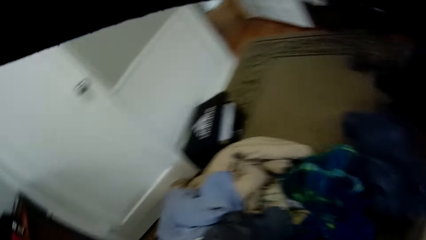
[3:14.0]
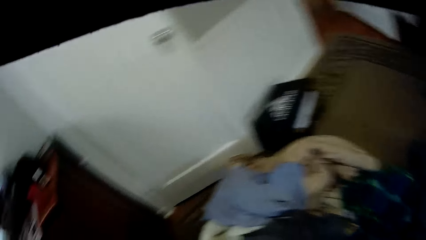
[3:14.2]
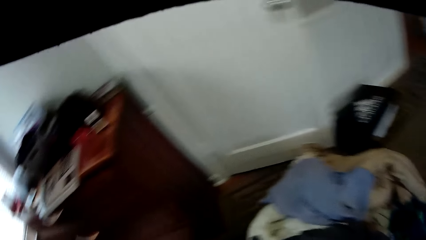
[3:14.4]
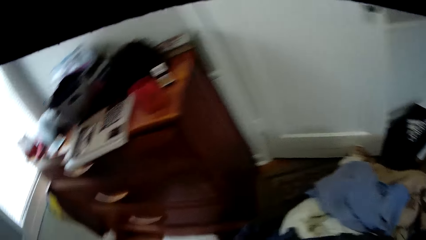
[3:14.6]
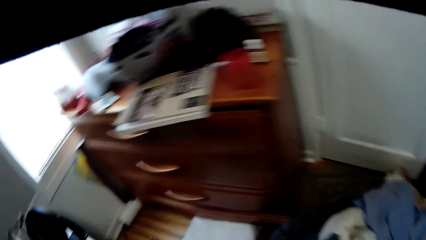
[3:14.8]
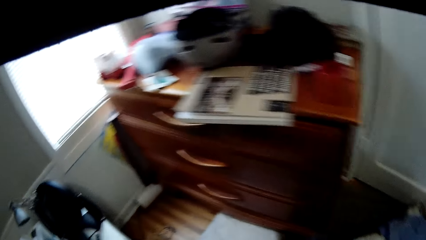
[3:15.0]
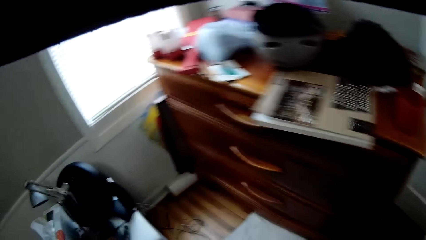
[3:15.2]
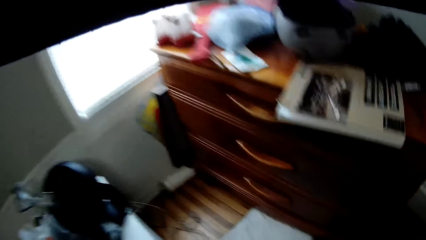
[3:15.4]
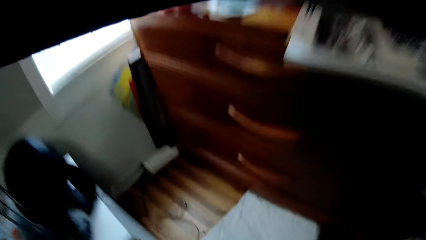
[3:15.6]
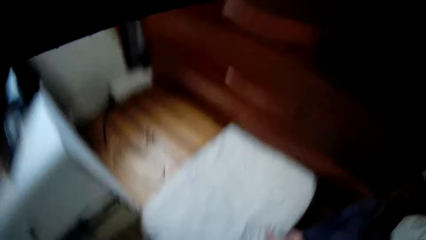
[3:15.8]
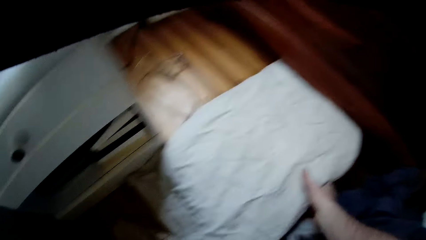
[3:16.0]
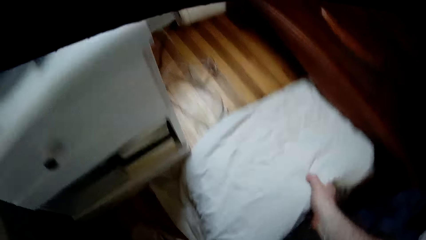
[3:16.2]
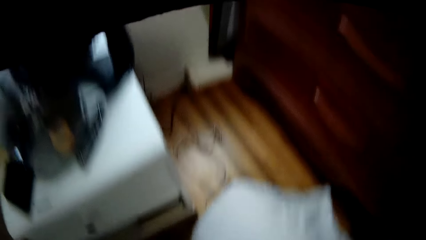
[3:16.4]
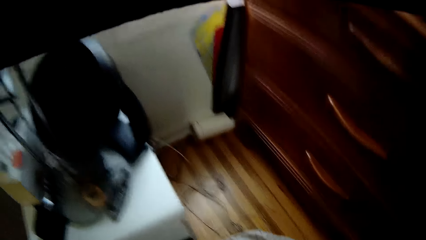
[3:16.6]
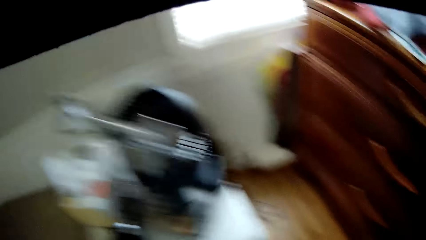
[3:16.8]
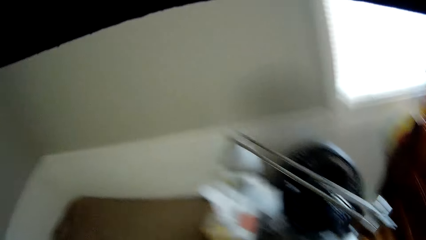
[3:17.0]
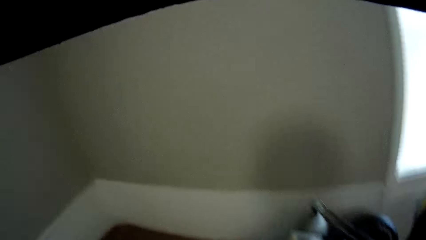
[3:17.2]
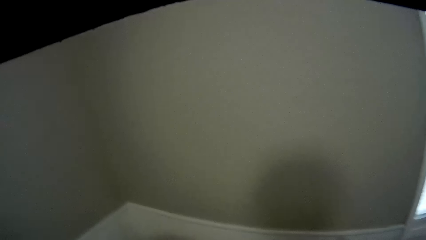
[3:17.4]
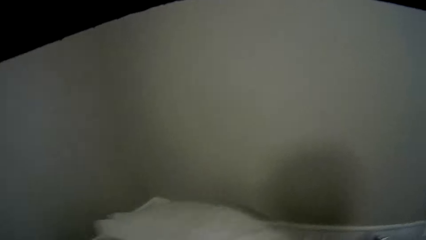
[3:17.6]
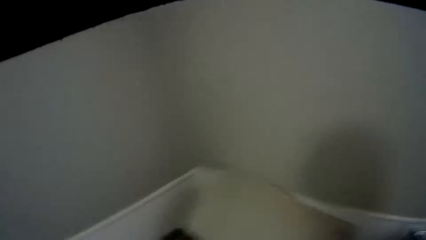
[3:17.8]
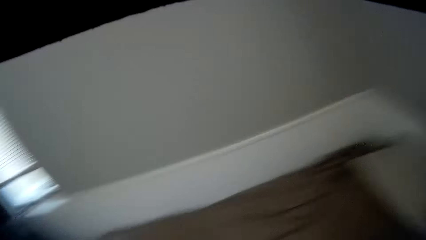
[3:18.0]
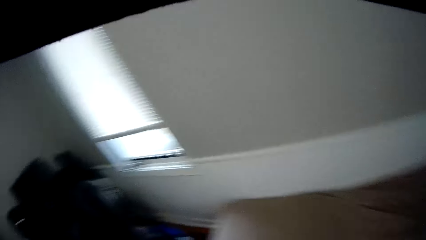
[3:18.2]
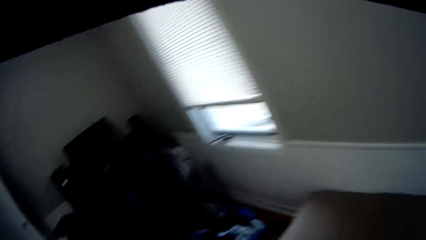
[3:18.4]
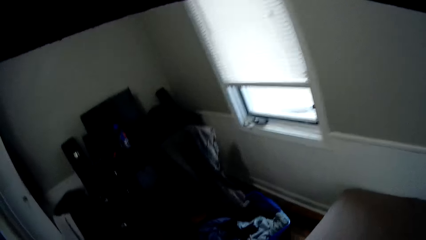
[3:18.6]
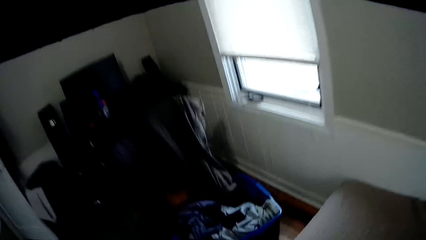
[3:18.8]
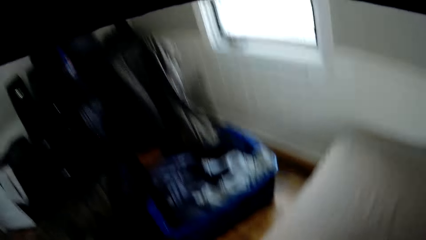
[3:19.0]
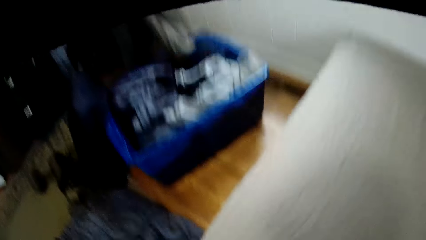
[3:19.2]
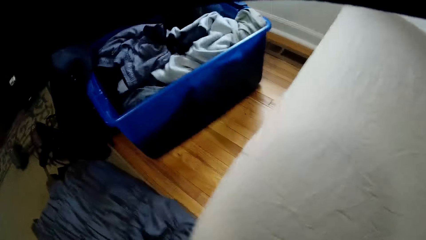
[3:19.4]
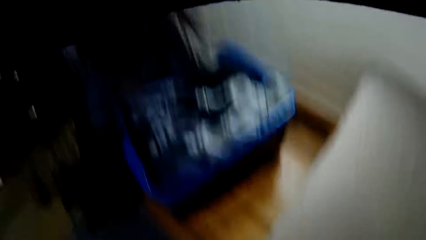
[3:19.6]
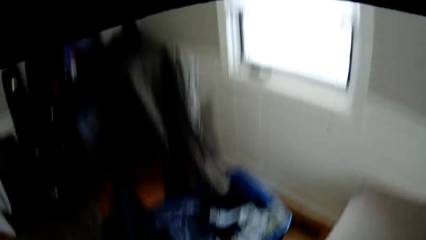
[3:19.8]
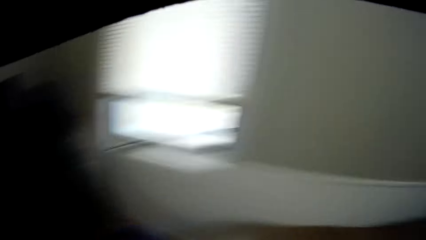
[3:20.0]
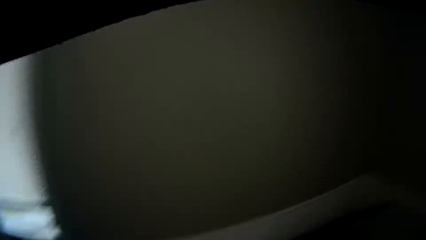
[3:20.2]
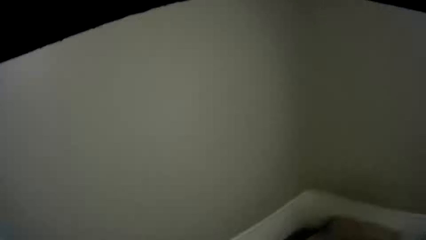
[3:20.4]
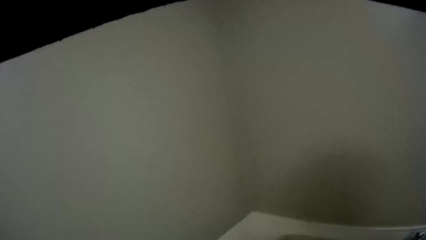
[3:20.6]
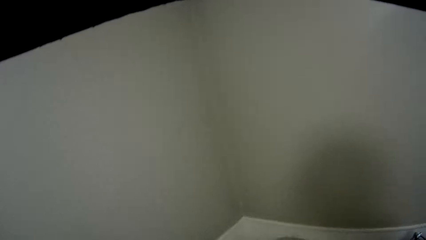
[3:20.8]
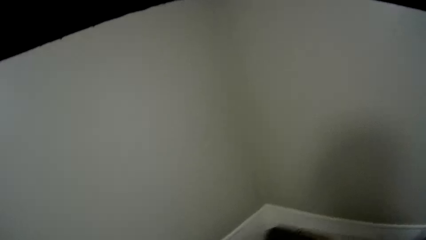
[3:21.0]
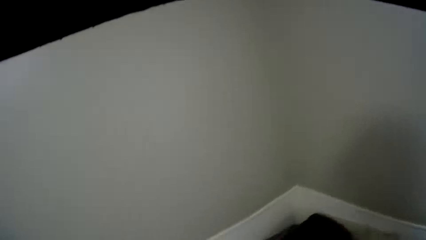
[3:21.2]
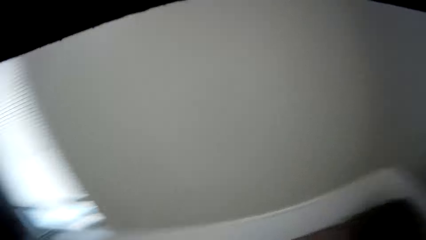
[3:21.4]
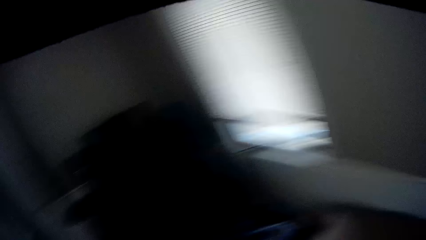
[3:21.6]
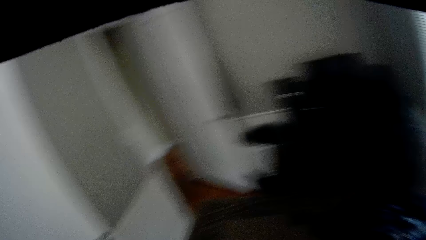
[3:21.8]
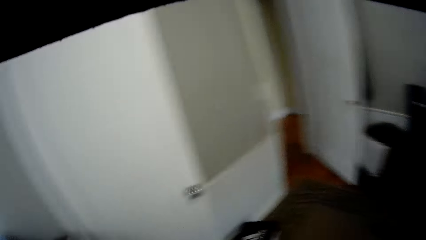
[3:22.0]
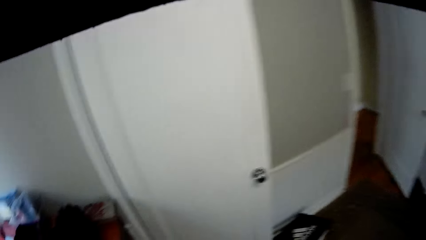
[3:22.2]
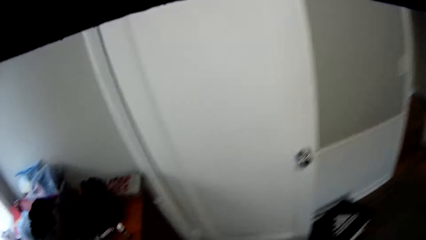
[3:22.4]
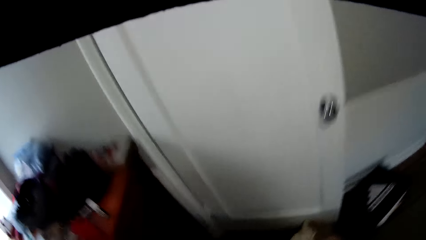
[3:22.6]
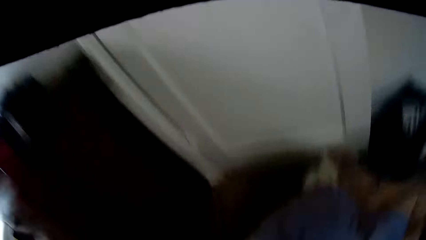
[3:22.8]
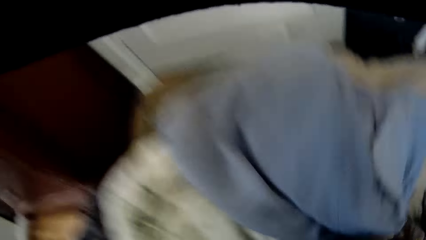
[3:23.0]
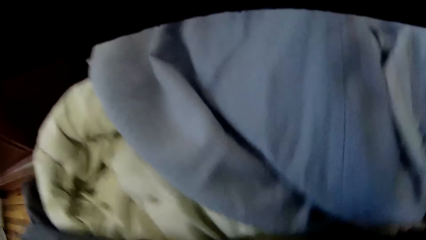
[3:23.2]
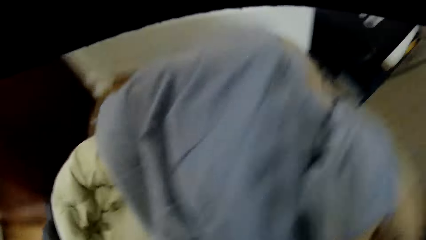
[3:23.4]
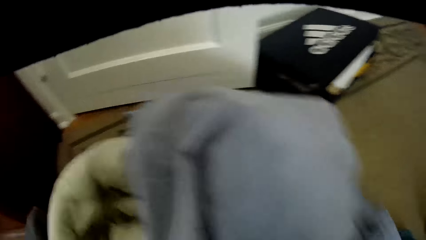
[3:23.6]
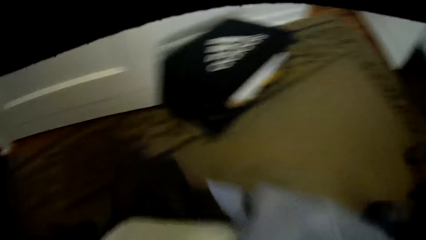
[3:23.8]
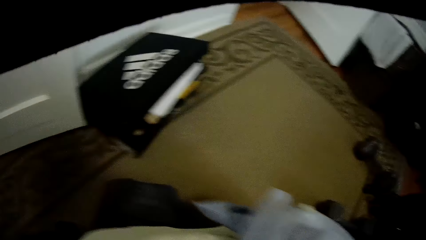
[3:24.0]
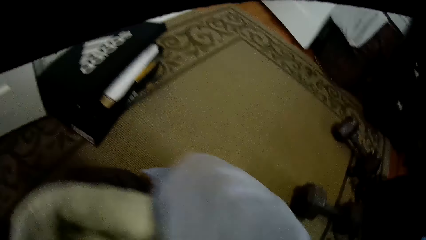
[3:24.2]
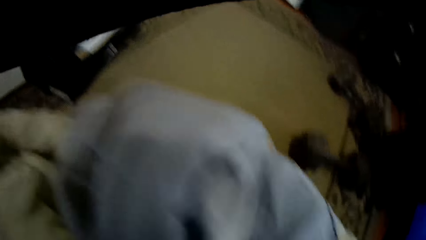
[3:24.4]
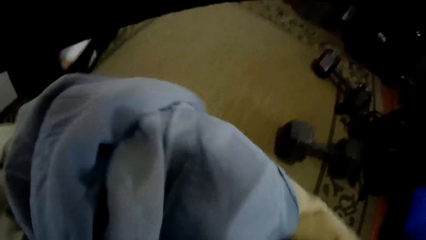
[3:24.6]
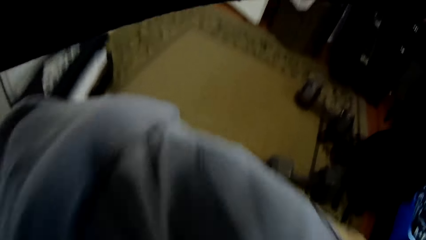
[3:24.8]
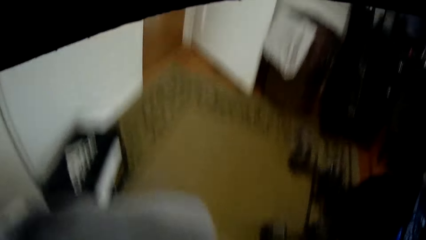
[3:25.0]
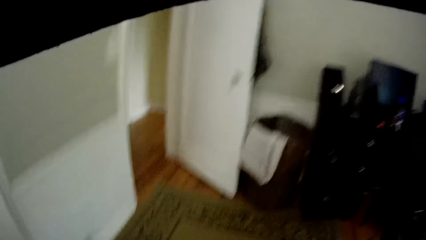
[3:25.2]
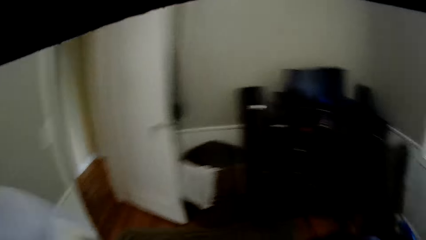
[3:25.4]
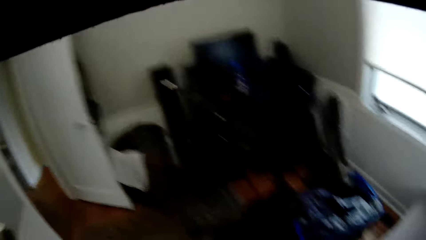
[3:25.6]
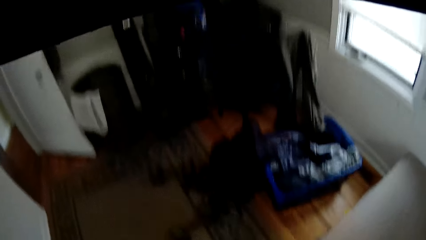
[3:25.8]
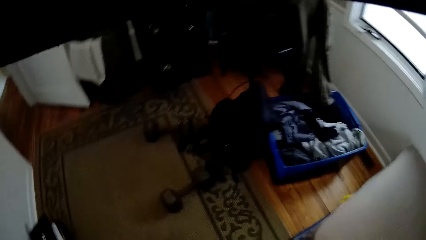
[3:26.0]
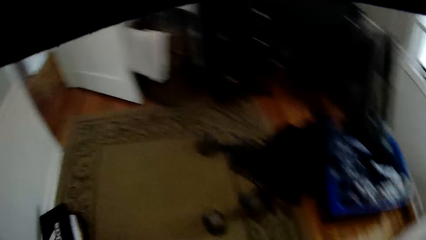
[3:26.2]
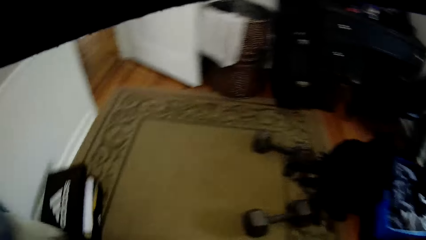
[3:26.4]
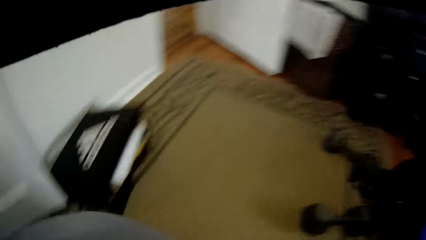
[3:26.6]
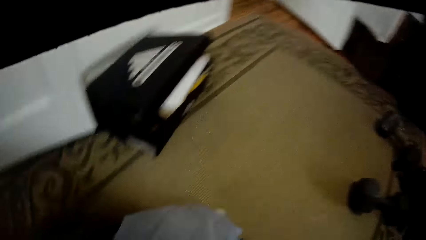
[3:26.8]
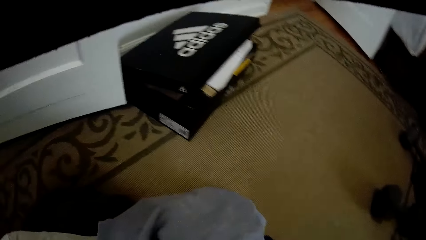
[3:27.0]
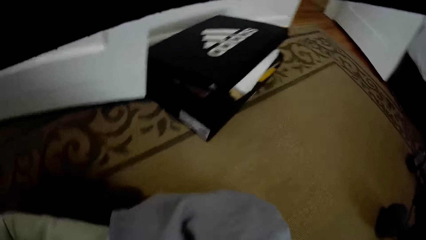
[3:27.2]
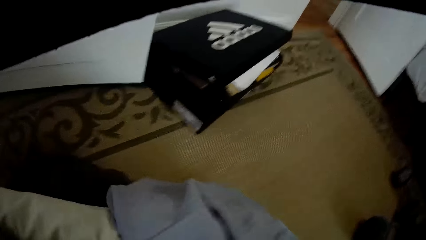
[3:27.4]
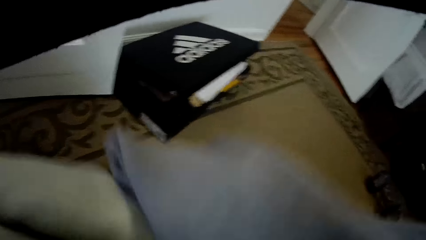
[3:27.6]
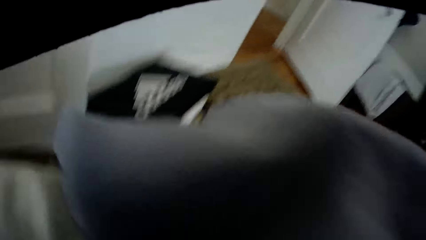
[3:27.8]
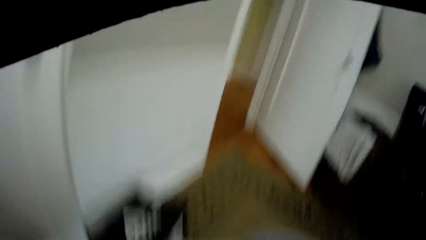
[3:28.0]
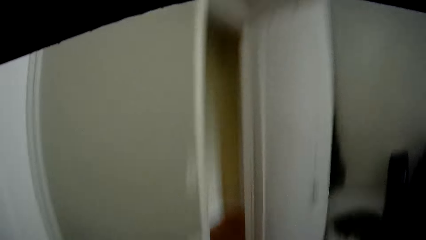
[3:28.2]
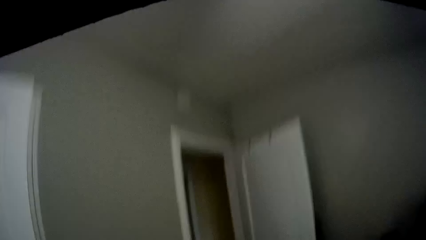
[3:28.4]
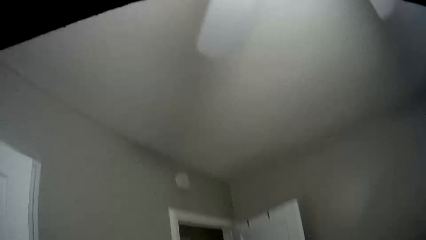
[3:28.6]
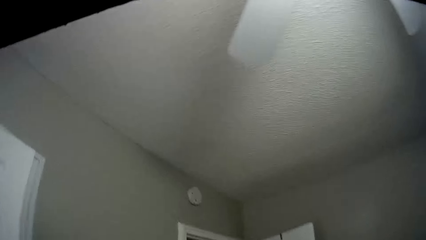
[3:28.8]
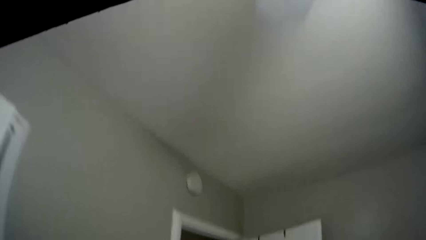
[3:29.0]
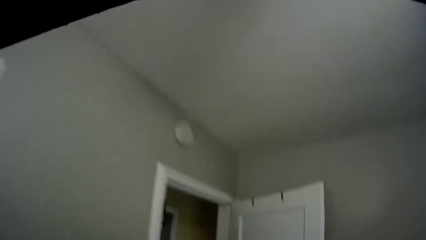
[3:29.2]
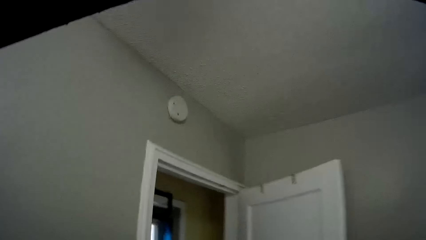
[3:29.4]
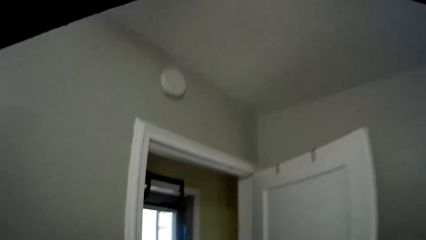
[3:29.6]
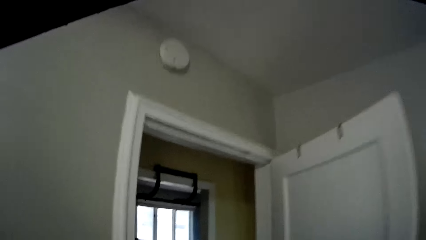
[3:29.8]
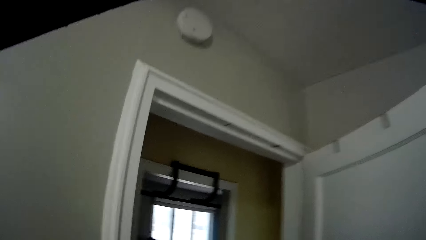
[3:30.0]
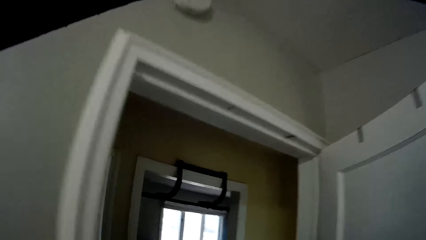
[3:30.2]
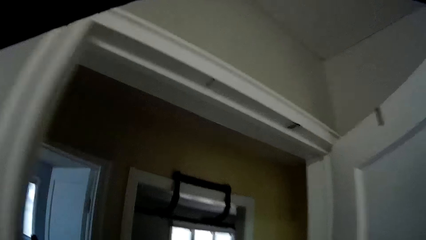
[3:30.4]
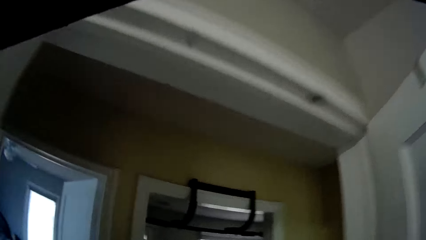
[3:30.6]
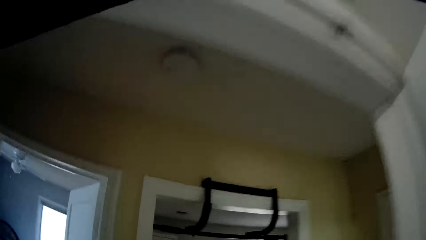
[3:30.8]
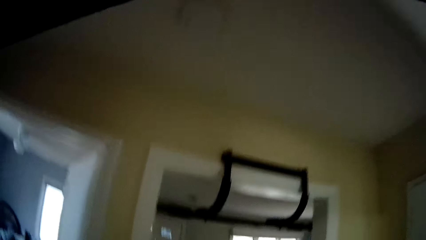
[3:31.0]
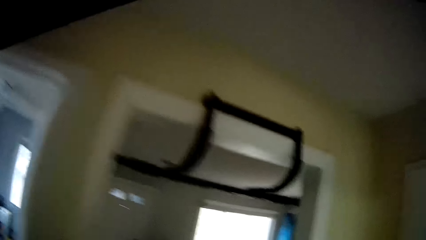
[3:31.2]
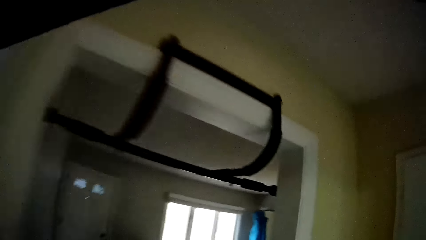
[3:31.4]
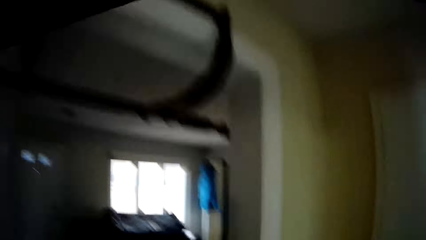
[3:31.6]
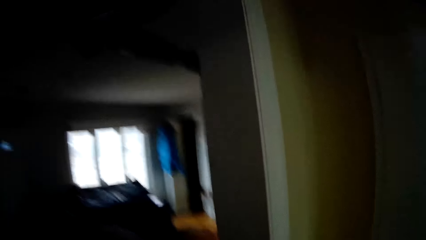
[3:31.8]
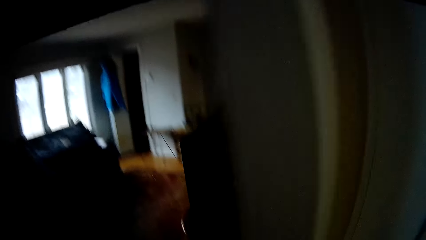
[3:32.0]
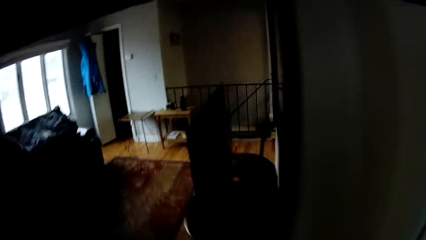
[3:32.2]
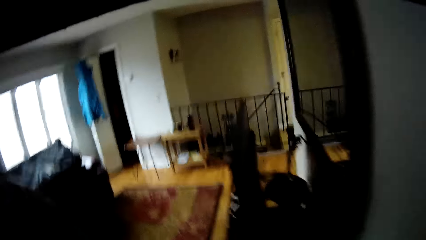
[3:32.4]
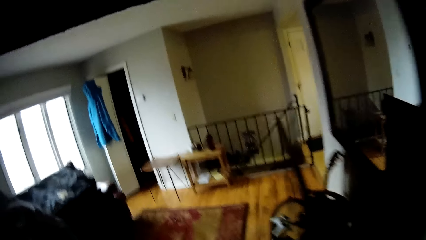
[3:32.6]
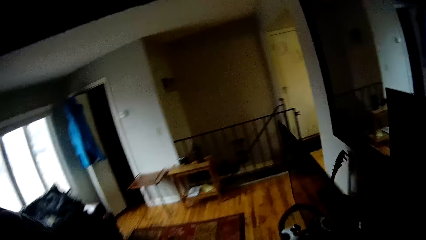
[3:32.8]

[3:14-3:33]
The camera wearer turns in the head. They pick a white cloth. They walk in the room. They lift the two cloths. They walk in the room. They lift the two cloths. They walk out of the bedroom. They walk in the next room.
